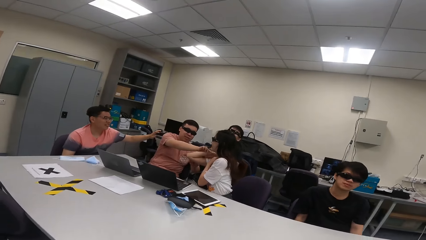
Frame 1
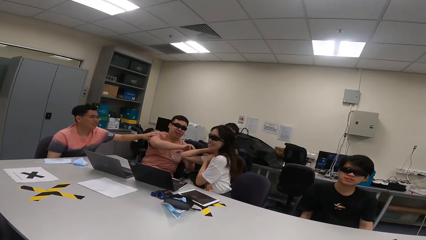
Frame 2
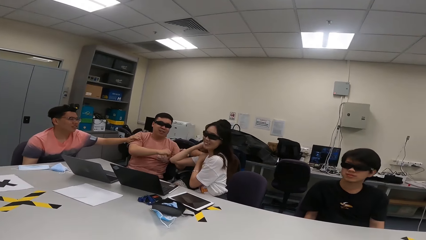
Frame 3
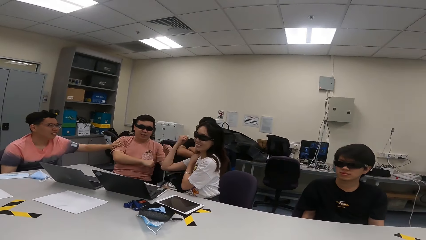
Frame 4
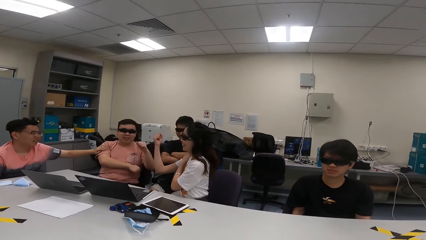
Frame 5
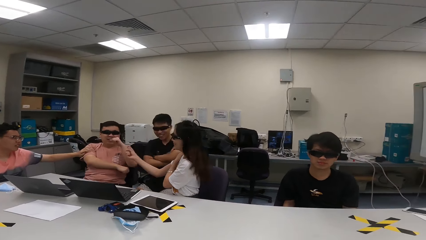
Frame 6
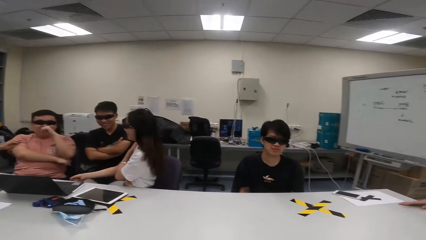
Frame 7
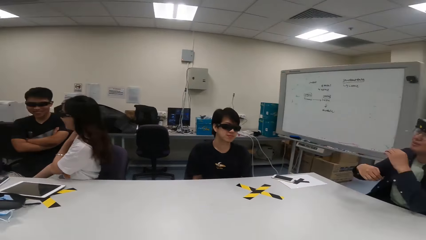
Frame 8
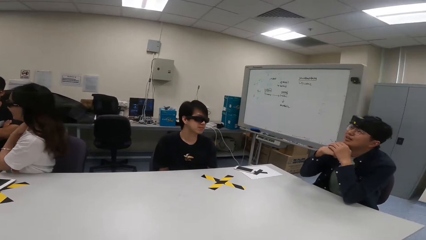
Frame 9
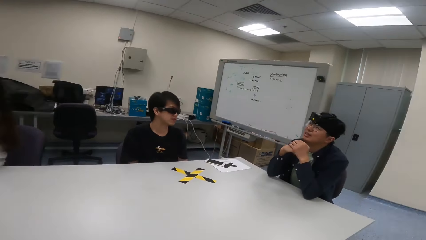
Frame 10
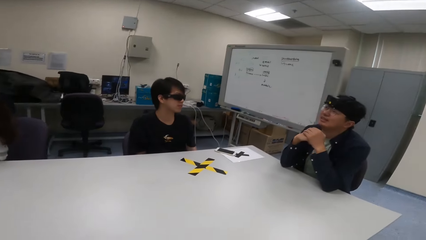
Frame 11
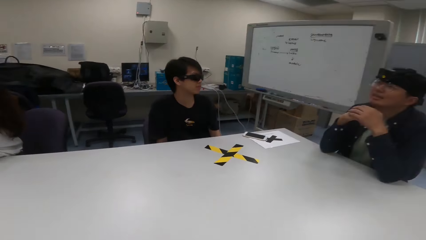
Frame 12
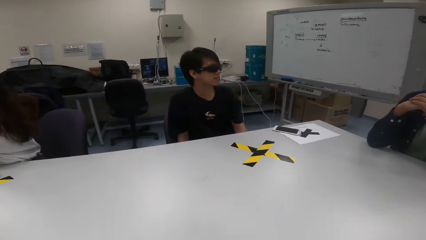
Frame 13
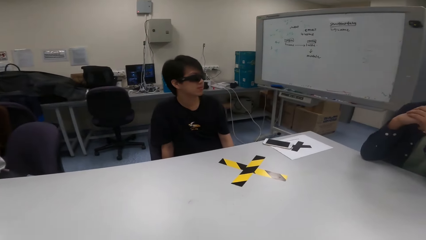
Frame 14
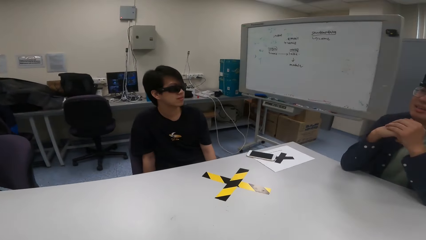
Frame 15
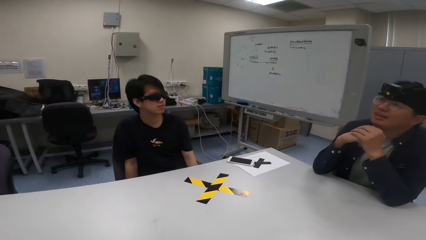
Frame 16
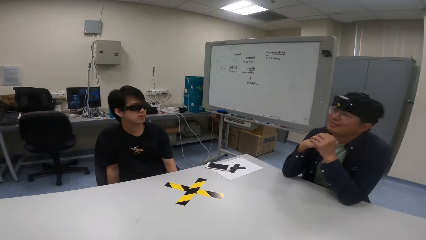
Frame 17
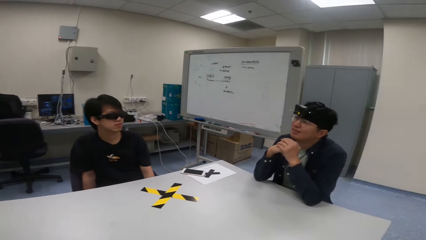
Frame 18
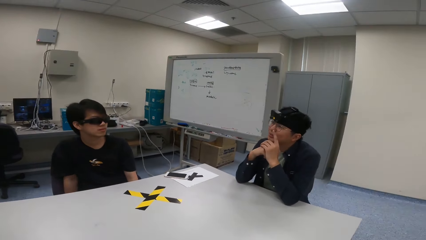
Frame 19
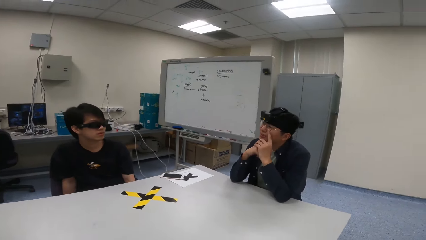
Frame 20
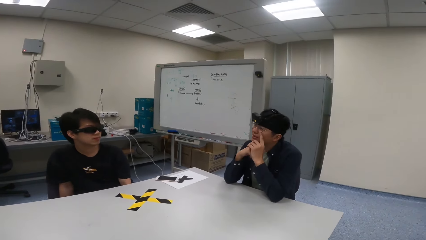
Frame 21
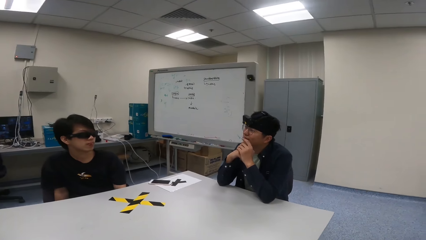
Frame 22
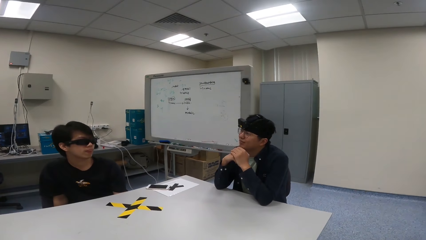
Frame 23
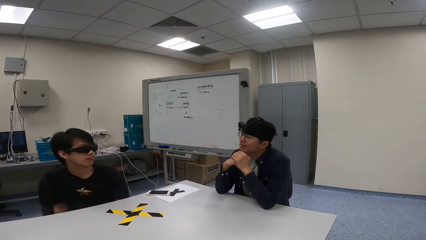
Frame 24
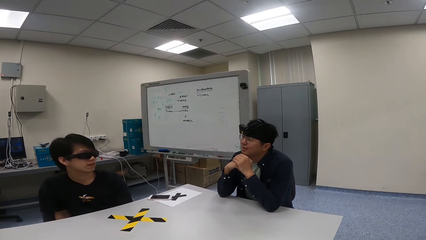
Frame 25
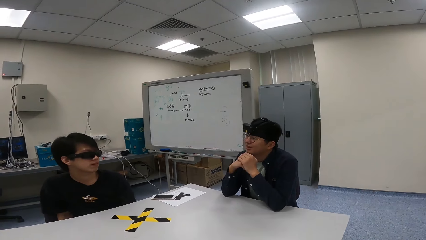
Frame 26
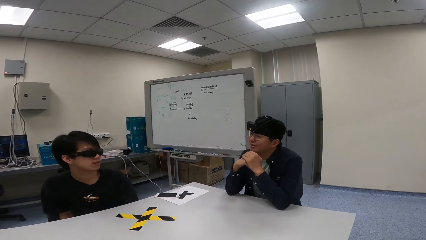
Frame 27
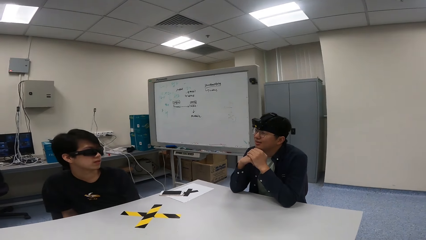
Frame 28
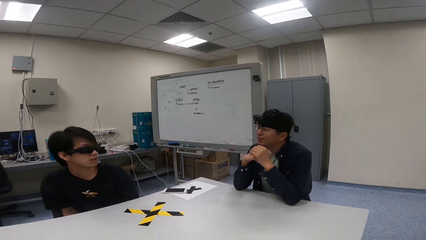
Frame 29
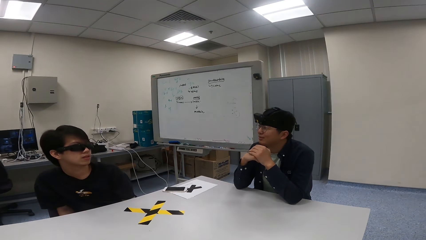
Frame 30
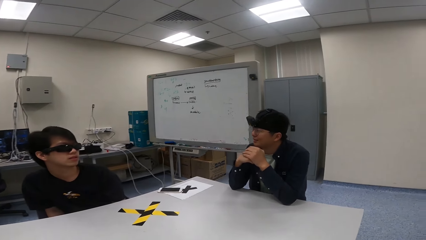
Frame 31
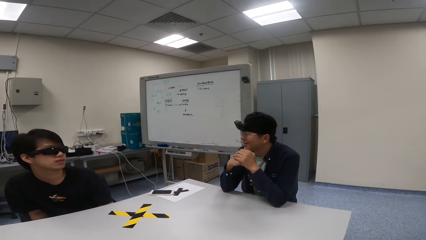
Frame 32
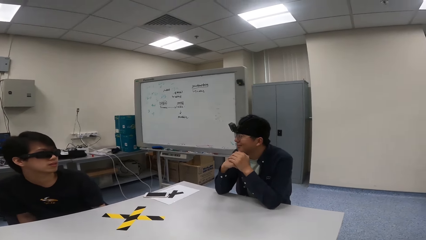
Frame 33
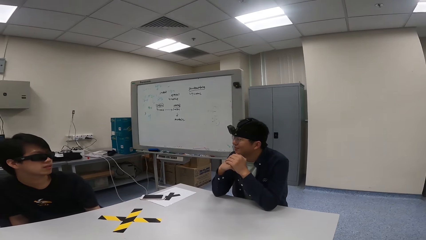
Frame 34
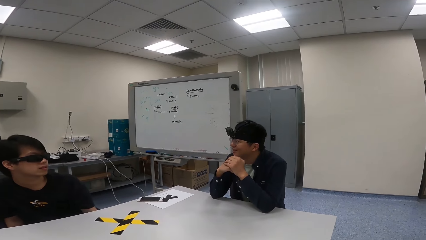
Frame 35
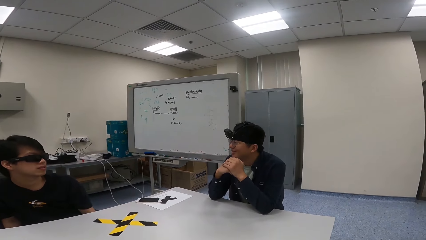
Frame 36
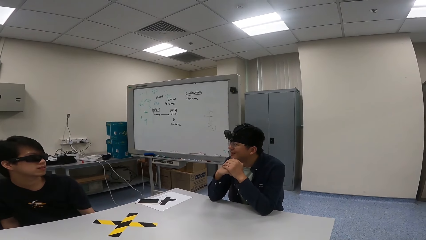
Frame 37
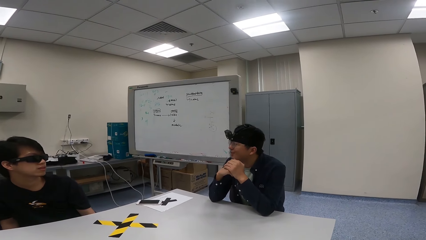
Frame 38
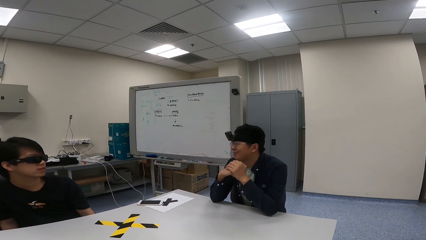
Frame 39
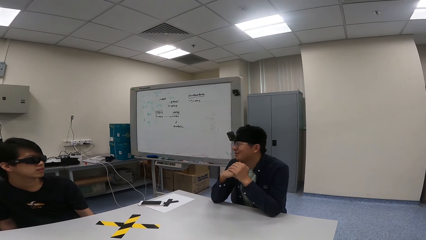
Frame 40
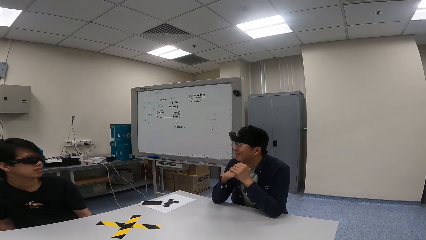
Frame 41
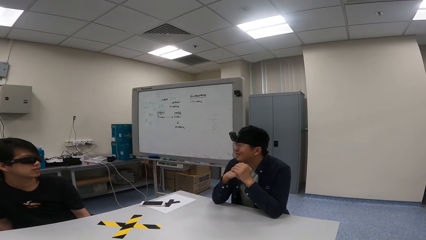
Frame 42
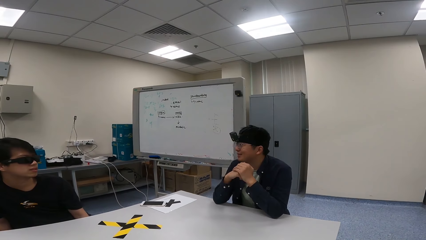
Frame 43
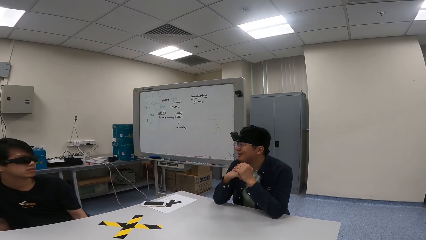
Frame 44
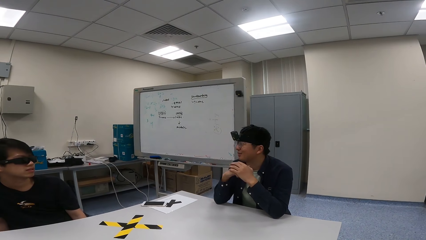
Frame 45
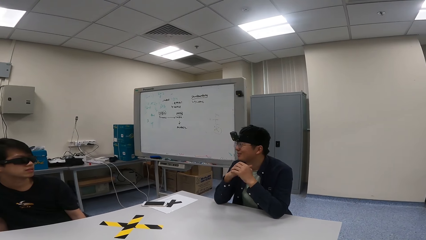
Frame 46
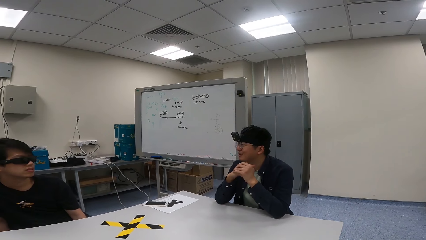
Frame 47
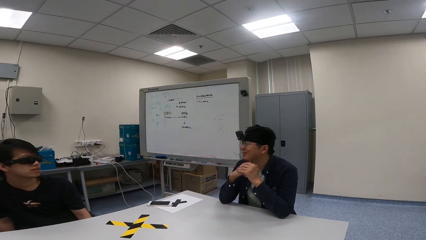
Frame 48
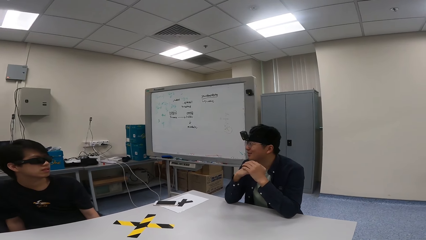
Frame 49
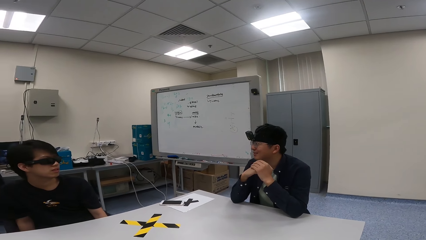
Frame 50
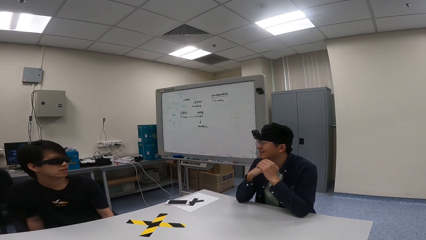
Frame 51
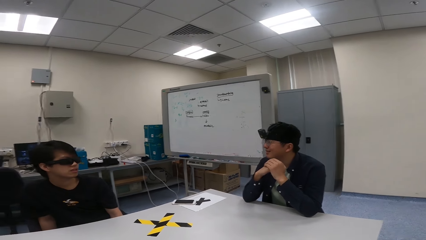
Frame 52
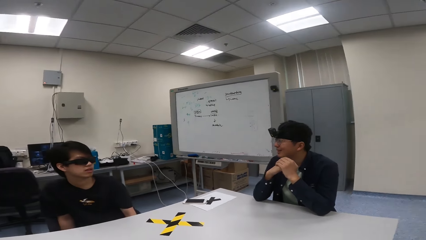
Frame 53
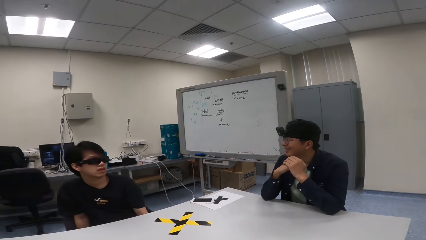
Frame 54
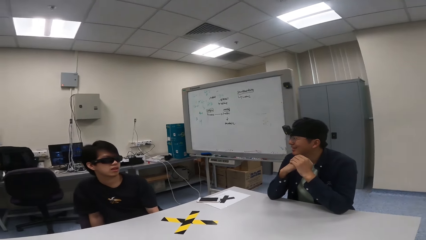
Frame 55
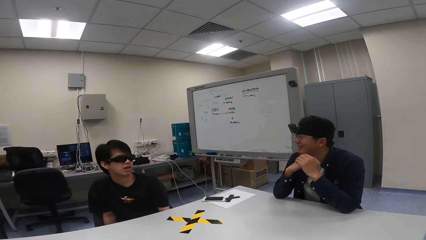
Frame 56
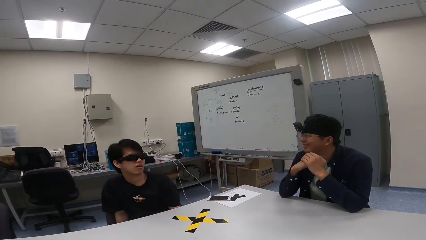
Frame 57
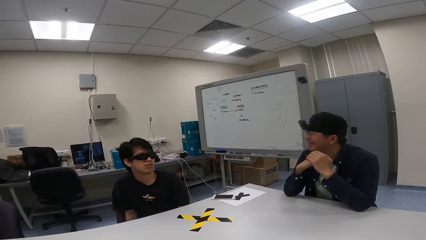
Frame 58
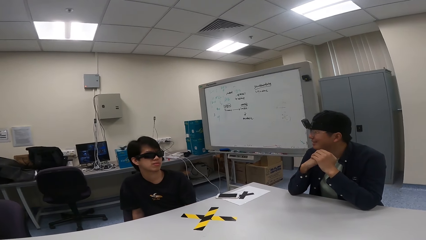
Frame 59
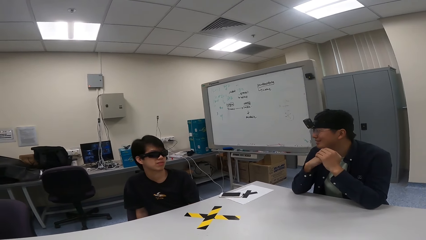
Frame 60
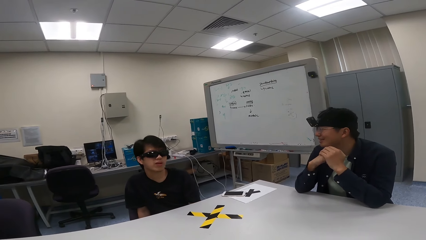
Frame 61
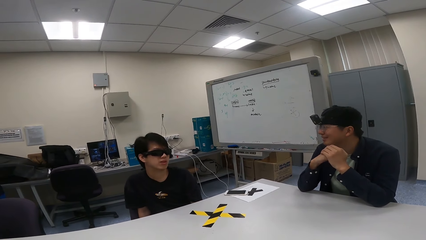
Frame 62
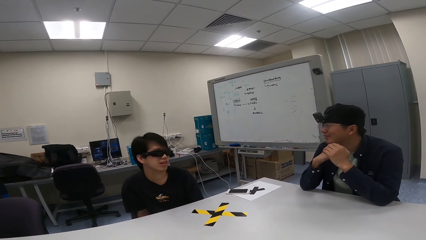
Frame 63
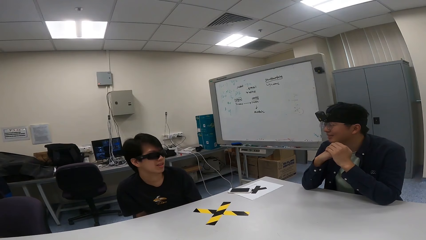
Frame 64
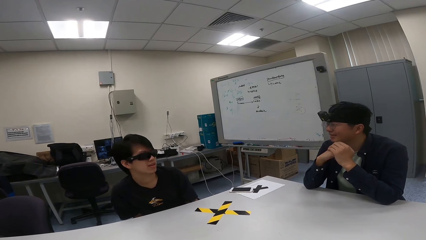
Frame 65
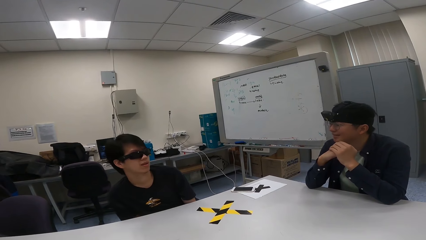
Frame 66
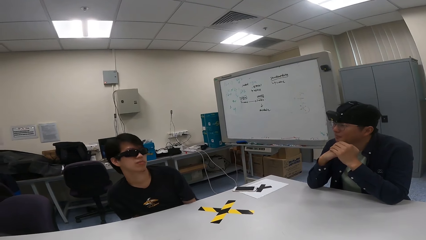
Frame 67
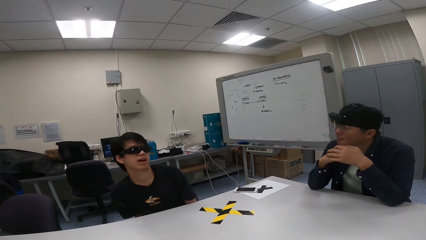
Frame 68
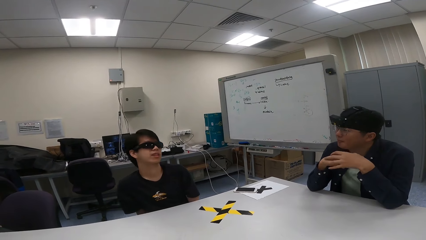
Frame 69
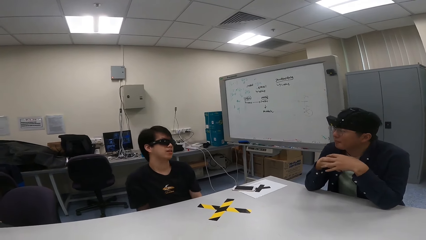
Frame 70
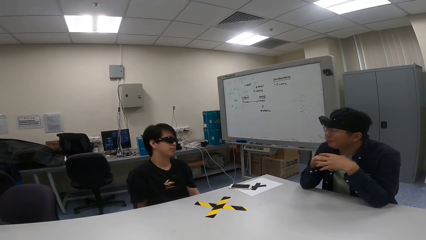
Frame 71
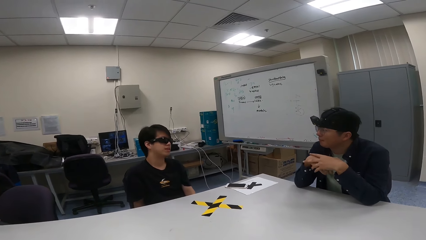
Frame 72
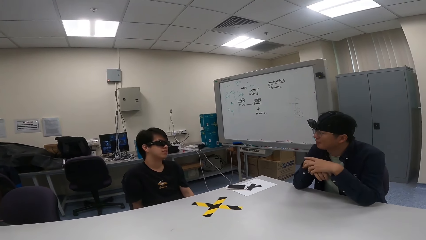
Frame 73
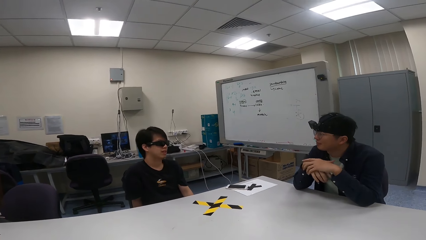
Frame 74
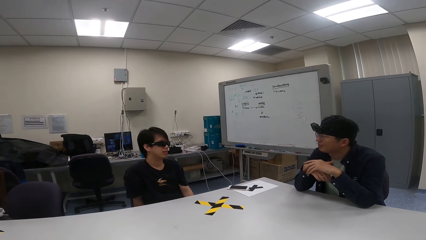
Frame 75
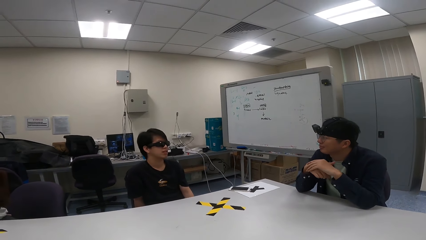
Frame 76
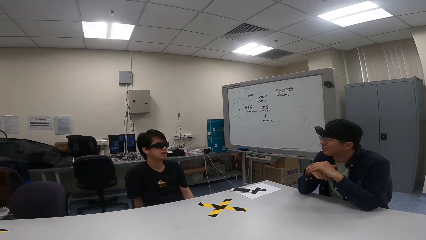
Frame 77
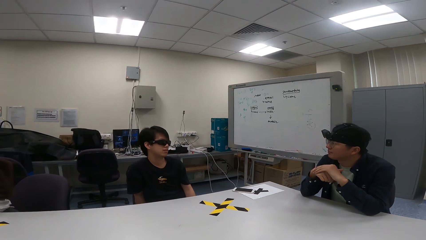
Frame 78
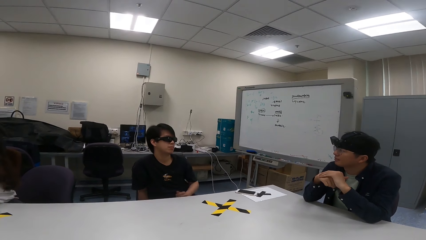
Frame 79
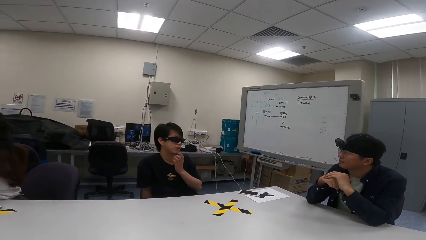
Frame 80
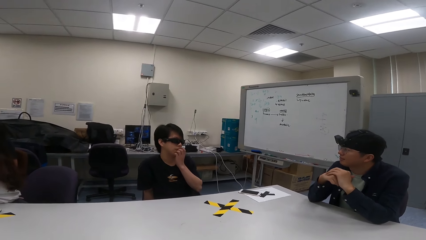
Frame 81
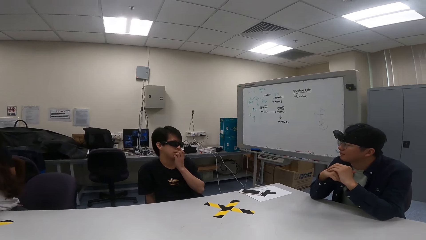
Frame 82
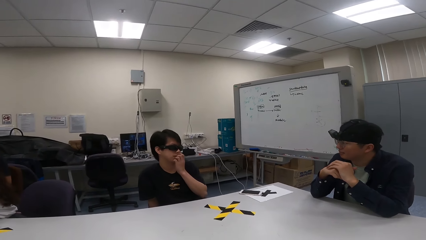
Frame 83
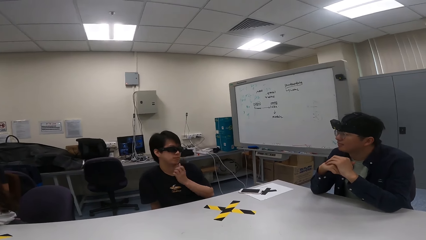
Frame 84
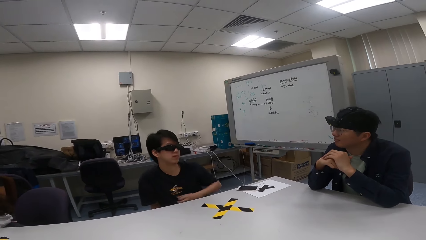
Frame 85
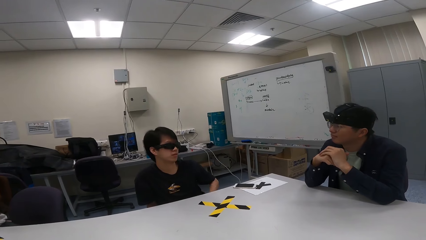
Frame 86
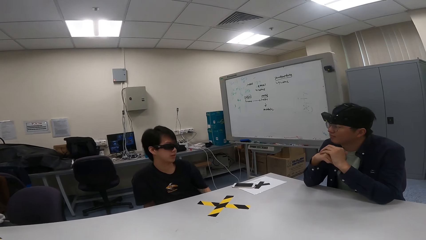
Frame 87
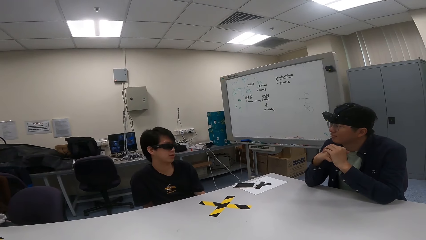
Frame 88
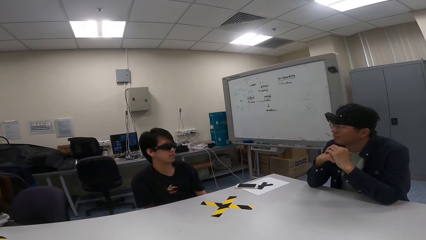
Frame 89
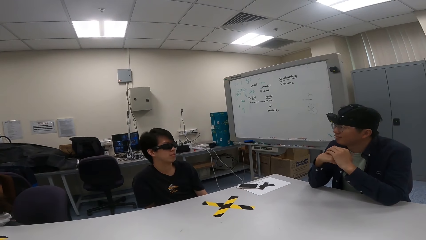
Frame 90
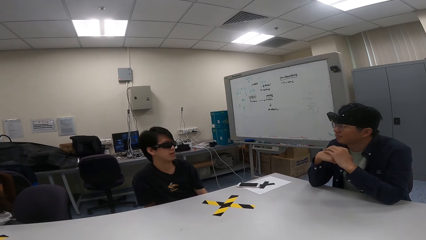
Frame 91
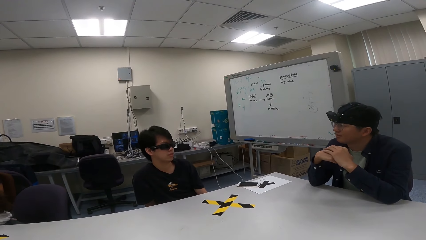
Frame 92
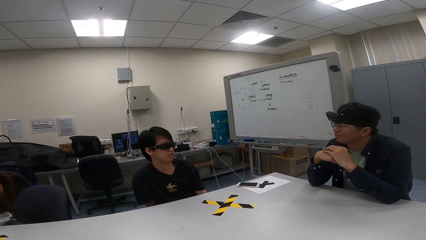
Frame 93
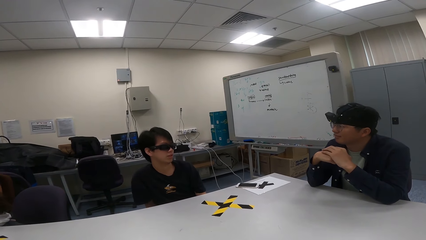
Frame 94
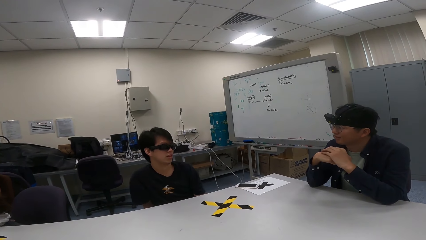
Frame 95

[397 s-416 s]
The camera wearer looks at a boy. They look at another boy. The other boy touches the mouth and puts the hand down.
